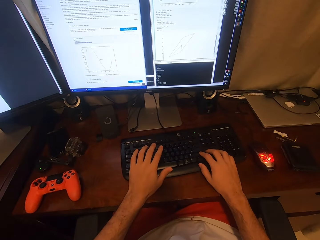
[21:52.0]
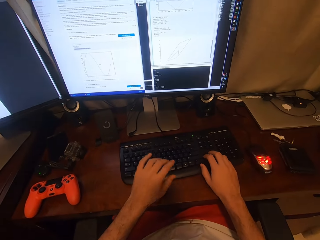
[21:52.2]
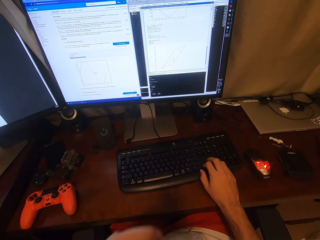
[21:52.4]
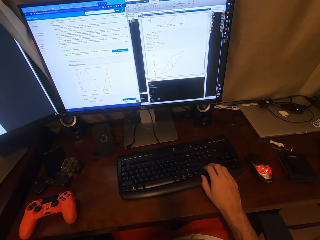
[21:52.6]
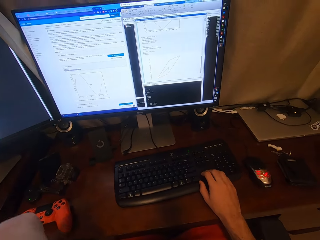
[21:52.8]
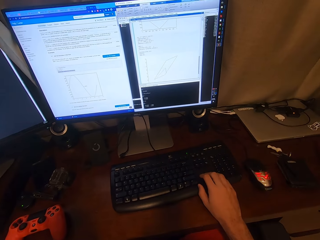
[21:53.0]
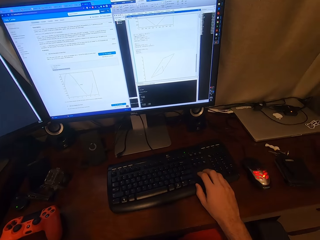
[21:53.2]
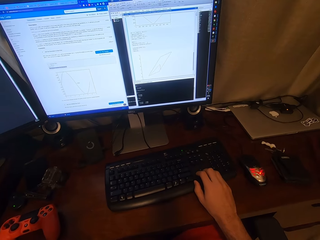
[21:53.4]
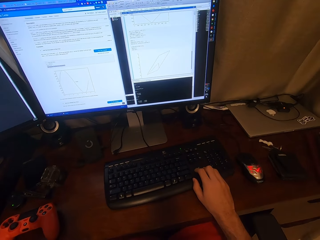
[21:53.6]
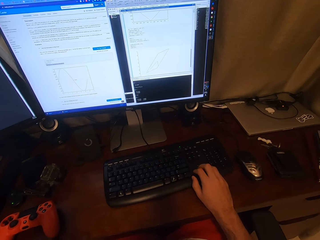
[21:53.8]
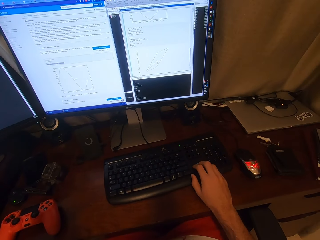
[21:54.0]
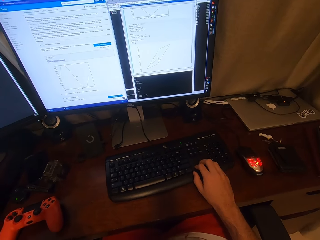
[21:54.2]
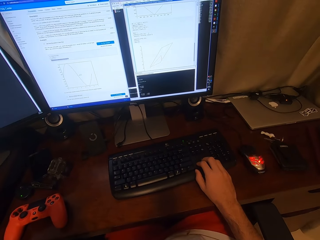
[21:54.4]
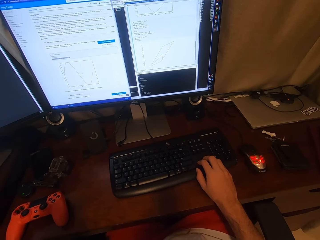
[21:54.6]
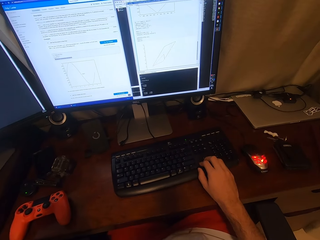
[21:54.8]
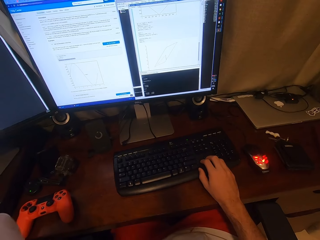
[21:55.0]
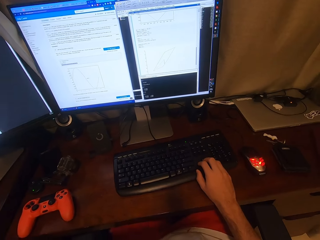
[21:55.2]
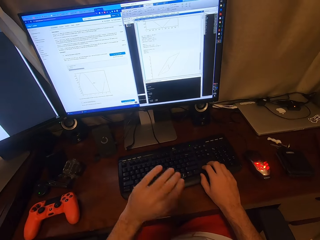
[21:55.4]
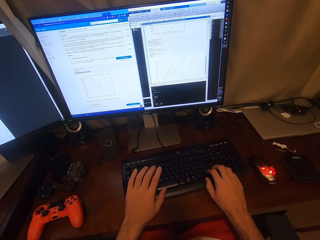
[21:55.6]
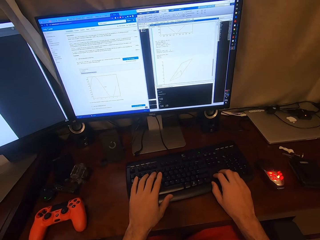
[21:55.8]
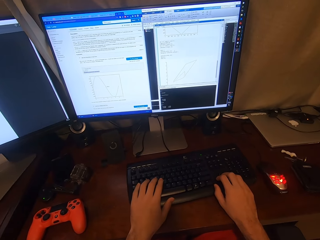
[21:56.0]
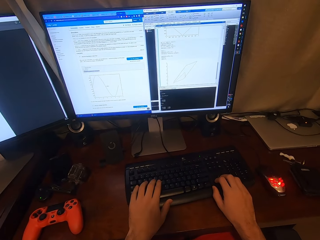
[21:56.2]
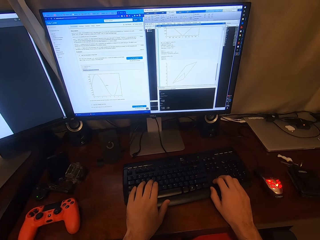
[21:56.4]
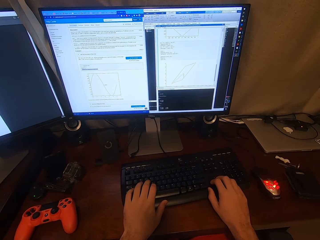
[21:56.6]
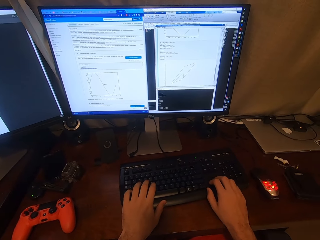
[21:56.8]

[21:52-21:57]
The camera wearer raises his hand. He drops the hand.

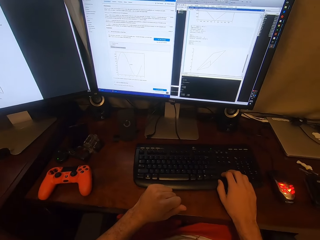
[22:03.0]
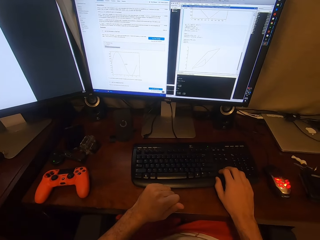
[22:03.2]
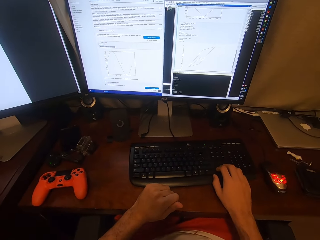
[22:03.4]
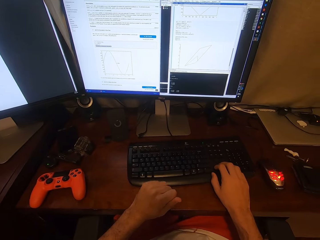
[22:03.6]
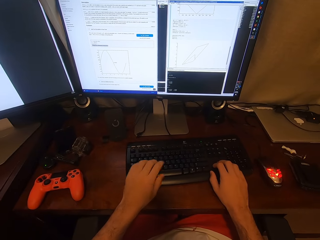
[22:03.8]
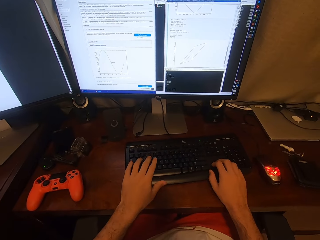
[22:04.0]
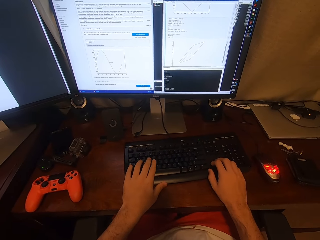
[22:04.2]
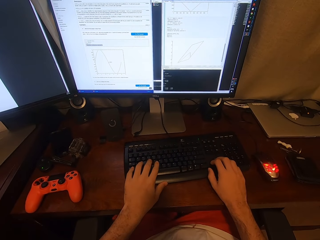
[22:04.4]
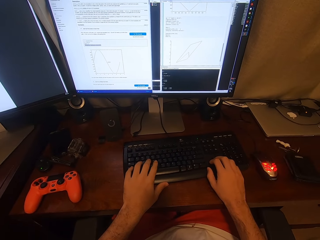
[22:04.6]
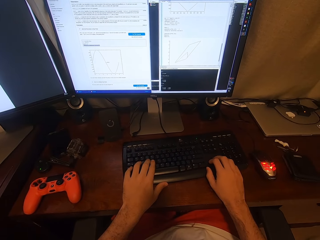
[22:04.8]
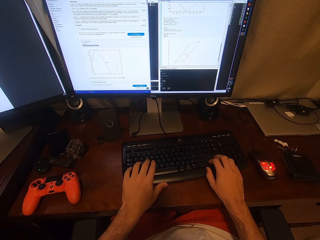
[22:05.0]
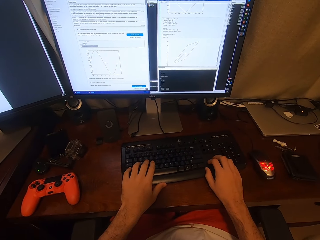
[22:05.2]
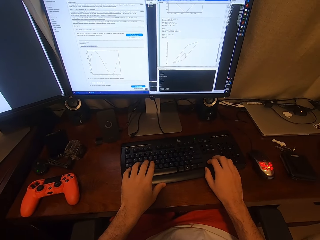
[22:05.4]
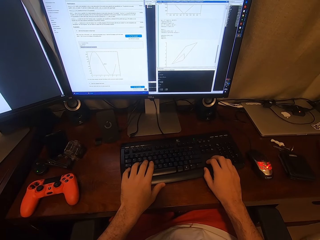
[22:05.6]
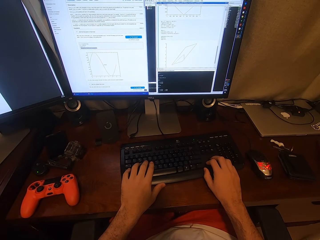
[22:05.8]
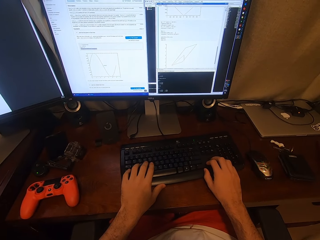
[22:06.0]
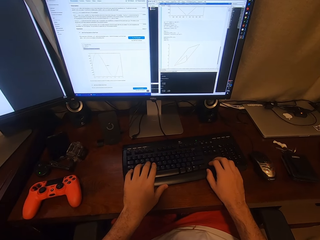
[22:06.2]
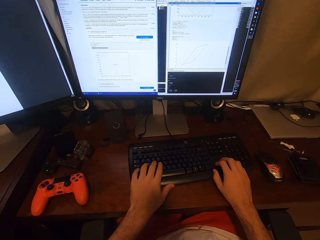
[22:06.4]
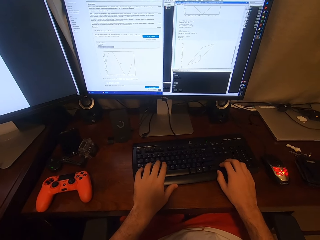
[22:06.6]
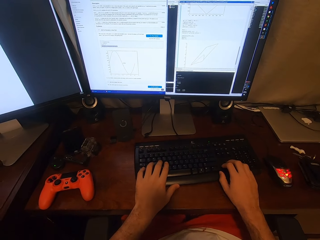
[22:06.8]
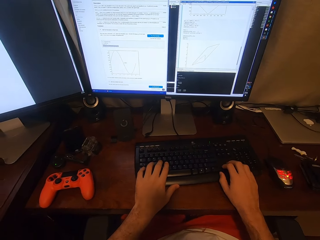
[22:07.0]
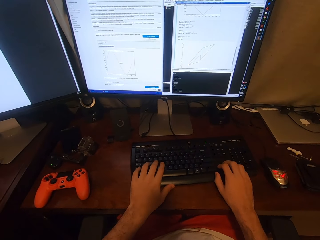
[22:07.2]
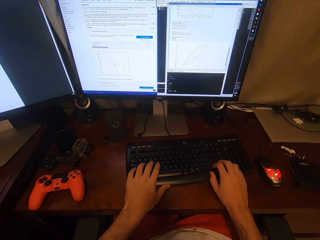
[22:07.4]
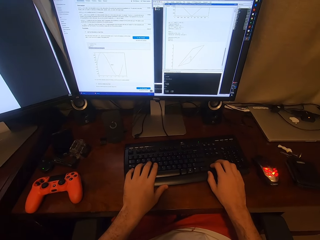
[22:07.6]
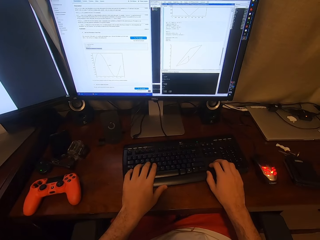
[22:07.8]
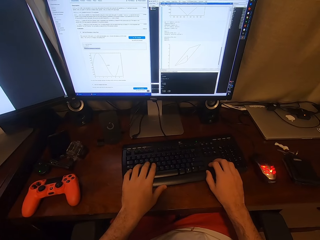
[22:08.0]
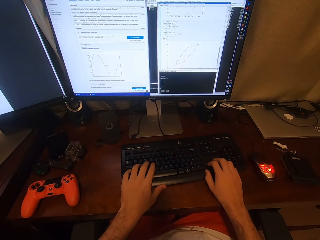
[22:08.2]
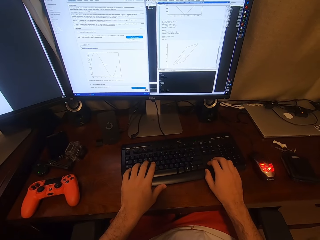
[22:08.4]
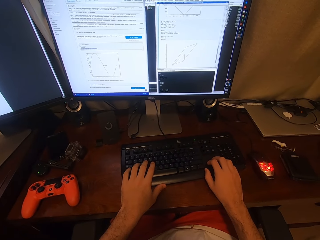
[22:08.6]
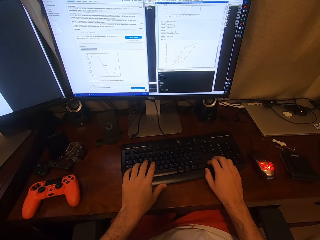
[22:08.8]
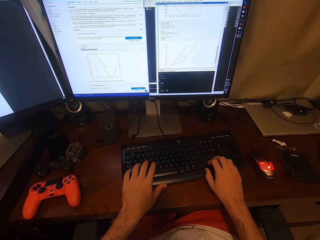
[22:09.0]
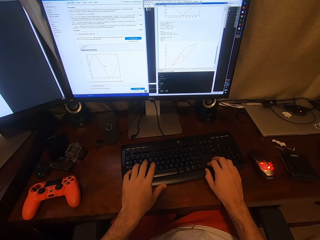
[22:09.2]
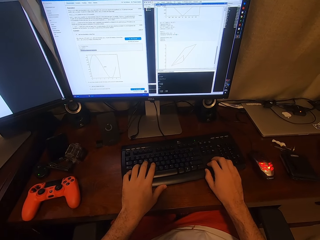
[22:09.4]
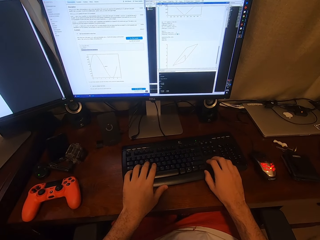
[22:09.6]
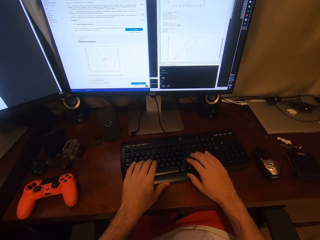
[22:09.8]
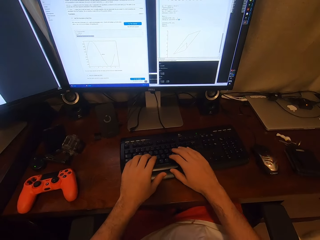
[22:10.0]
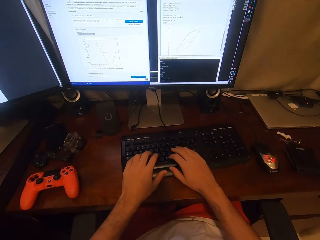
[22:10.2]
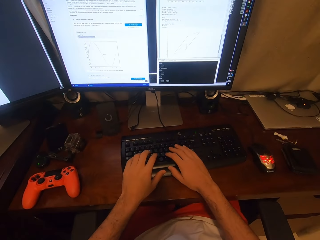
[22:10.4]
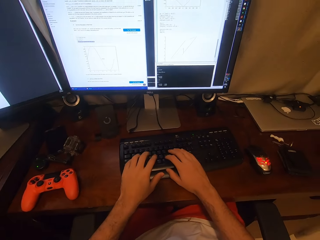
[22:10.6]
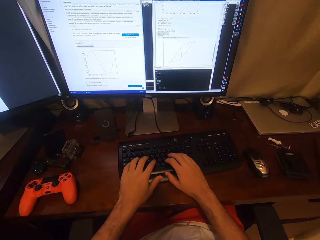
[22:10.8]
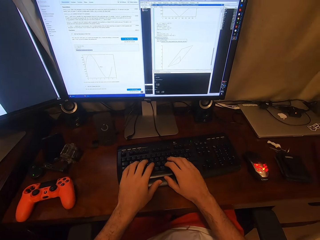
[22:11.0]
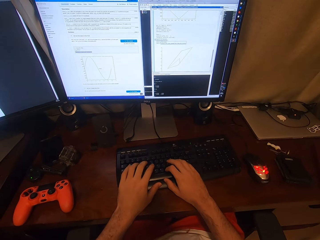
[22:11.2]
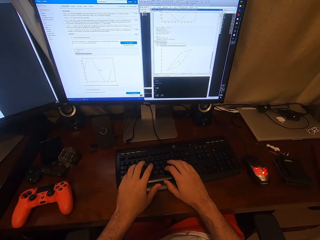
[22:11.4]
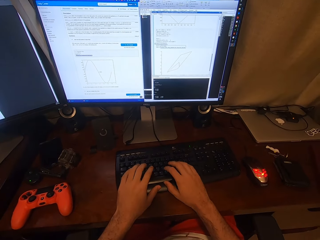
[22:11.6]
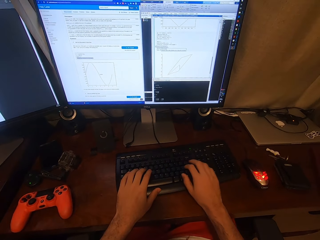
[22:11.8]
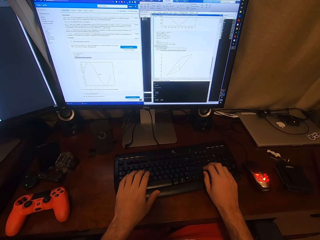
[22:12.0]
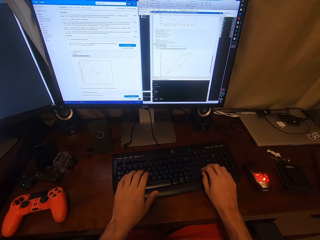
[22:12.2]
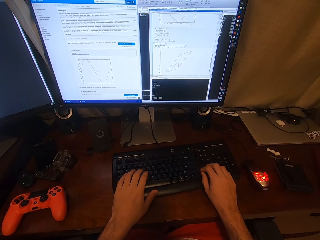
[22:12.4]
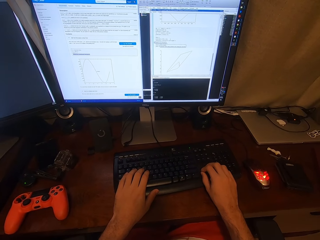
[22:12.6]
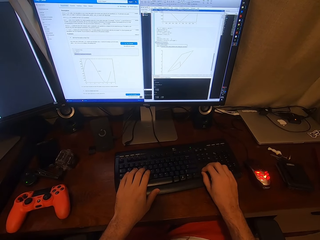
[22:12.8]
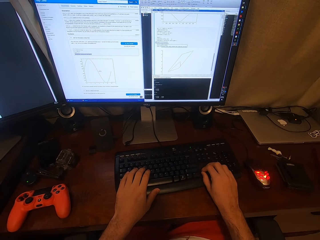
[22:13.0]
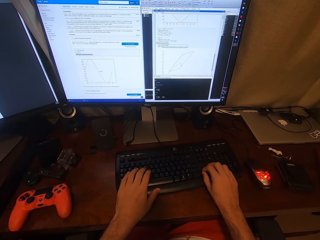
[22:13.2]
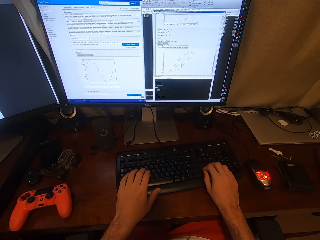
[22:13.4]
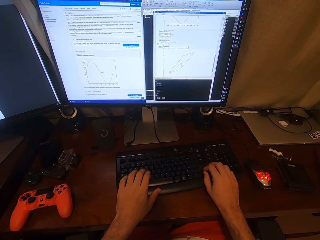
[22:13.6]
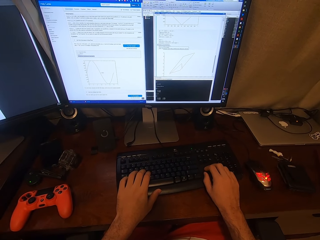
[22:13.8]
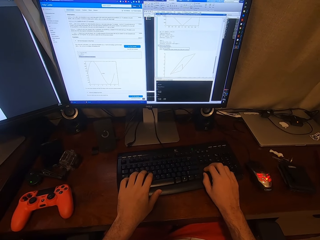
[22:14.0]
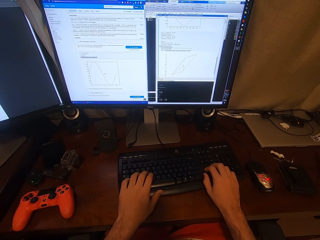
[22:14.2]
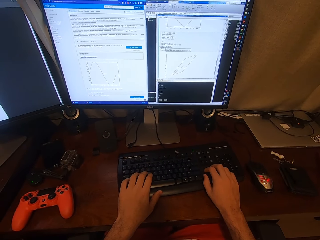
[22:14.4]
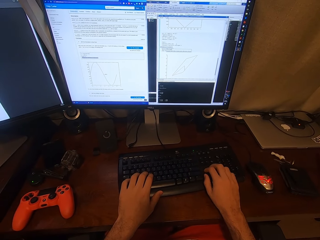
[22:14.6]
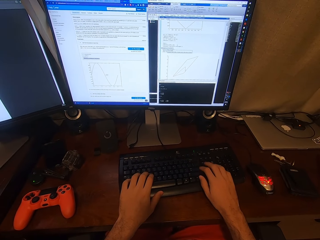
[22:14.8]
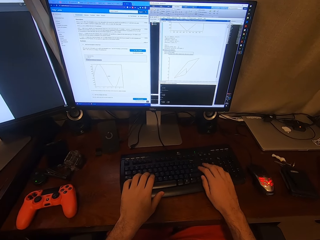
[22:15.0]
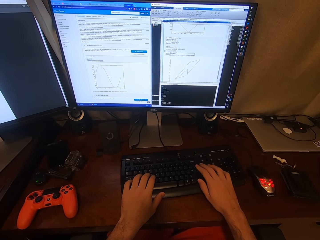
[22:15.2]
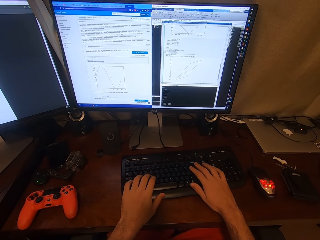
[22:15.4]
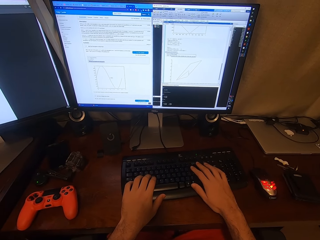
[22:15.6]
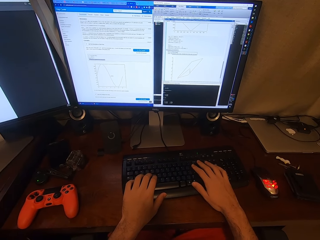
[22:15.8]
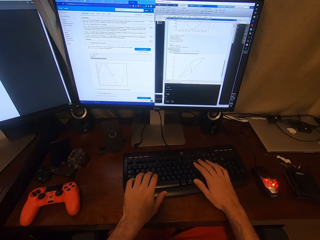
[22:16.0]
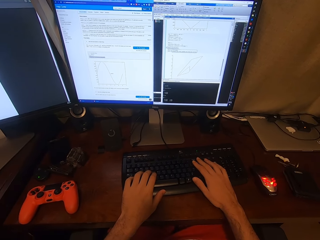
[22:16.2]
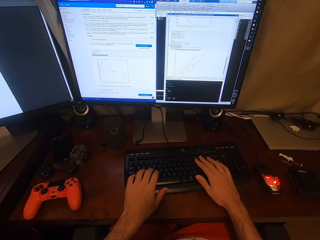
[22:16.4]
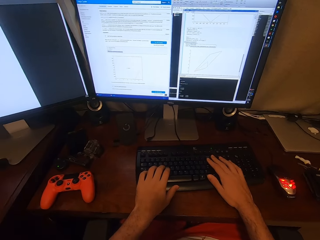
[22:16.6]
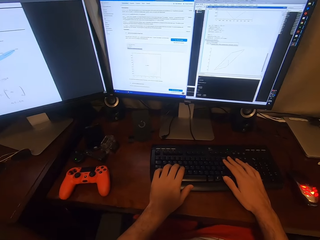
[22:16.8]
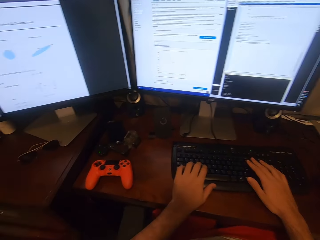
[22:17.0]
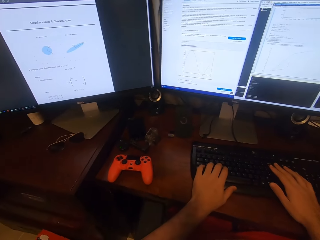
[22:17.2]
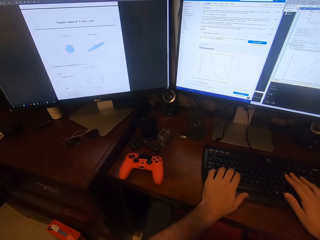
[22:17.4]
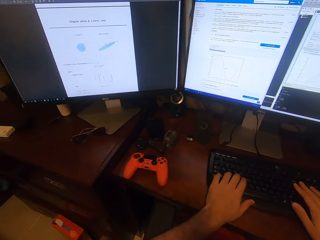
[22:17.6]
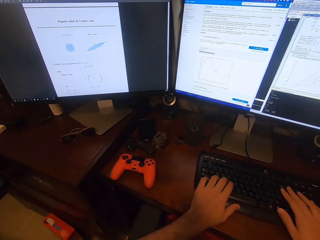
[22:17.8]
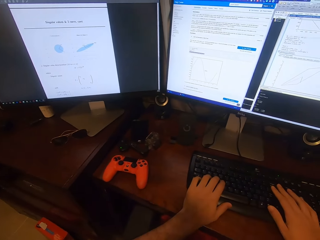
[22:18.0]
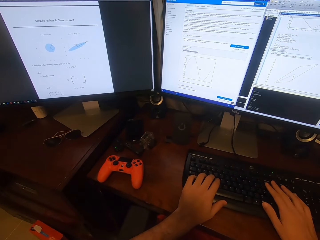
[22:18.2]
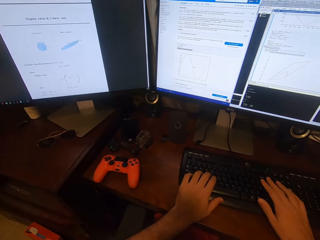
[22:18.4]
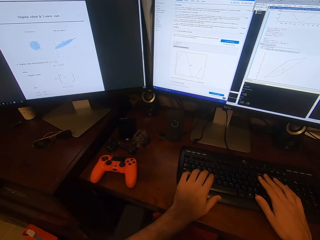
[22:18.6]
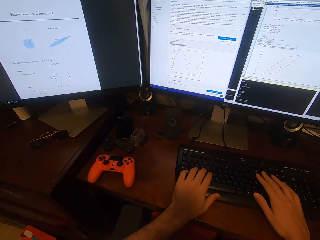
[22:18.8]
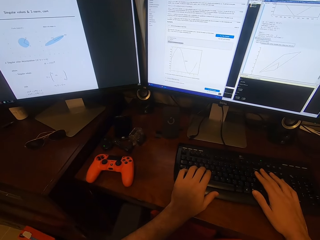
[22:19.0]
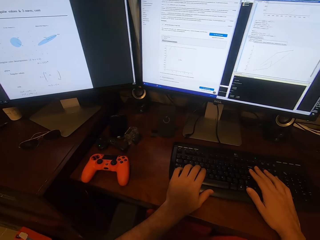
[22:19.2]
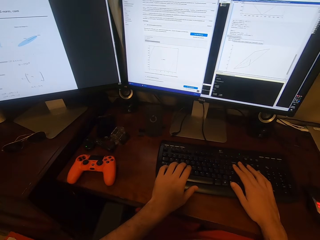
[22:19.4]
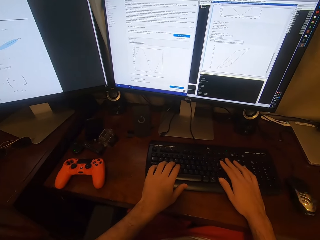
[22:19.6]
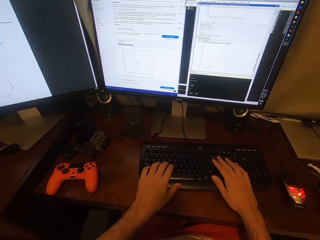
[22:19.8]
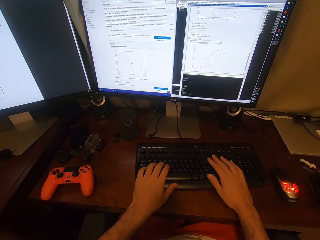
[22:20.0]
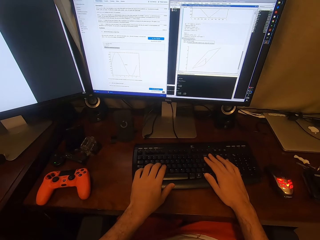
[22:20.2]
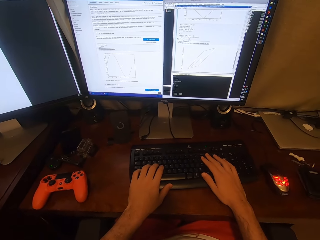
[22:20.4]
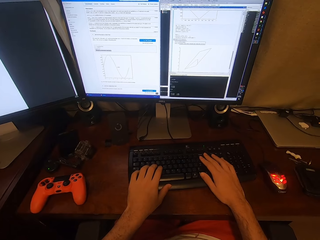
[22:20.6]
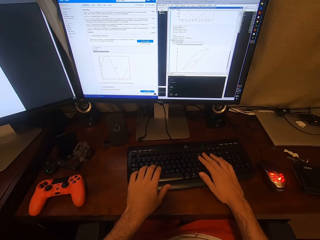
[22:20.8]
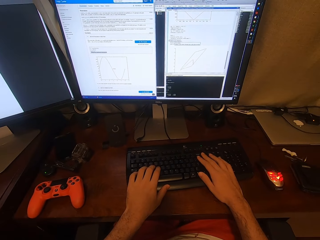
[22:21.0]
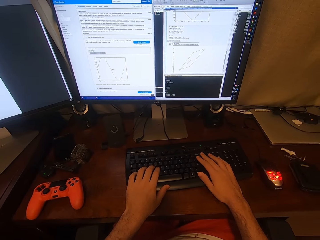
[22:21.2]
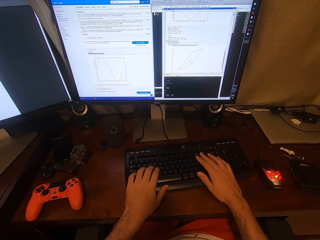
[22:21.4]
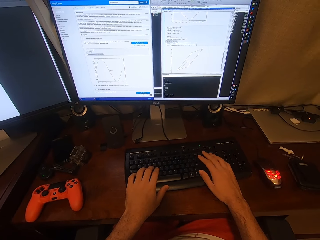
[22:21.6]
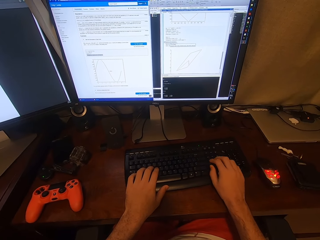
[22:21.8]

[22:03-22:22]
The camera wearer produces sound. They grab a keyboard with the right hand. They grab the keyboard with both hands. They stare at the computer. They look around. They operate the computer. They type on the keyboard. They look around.
